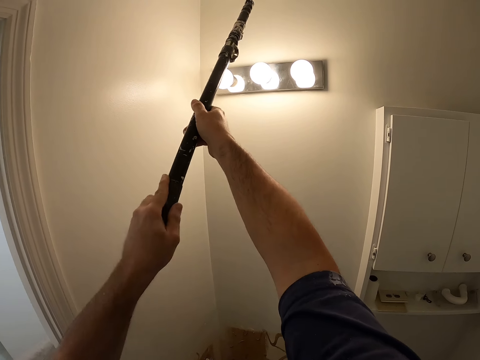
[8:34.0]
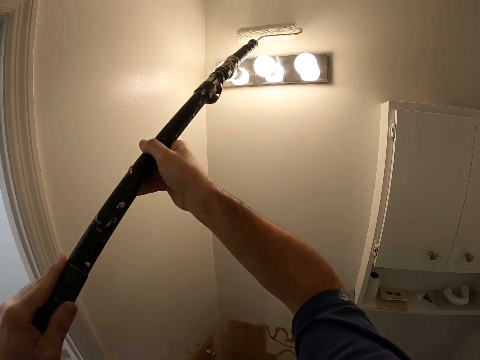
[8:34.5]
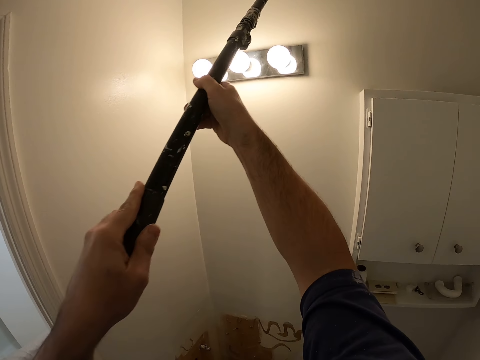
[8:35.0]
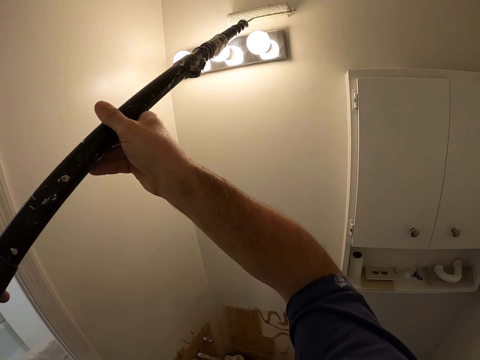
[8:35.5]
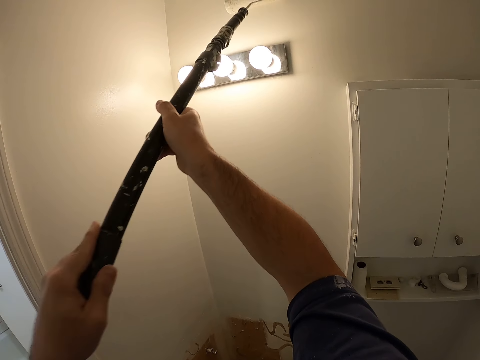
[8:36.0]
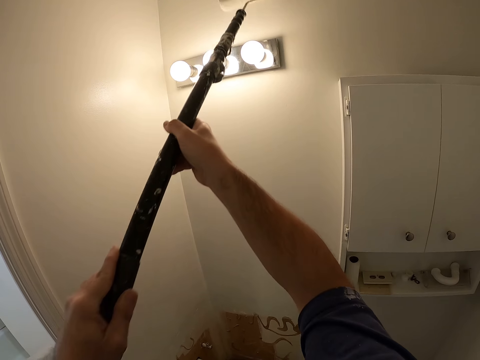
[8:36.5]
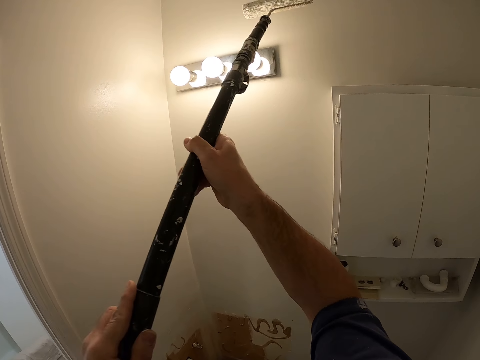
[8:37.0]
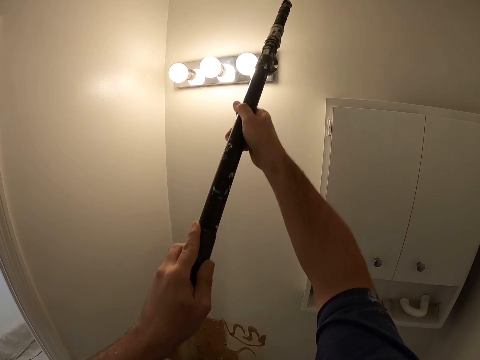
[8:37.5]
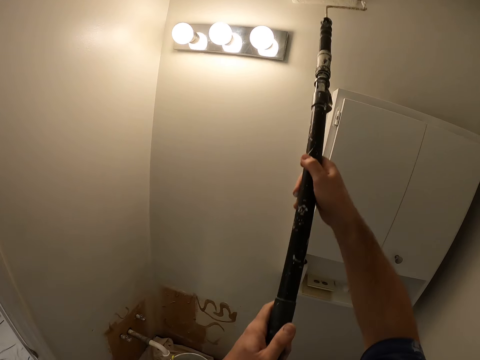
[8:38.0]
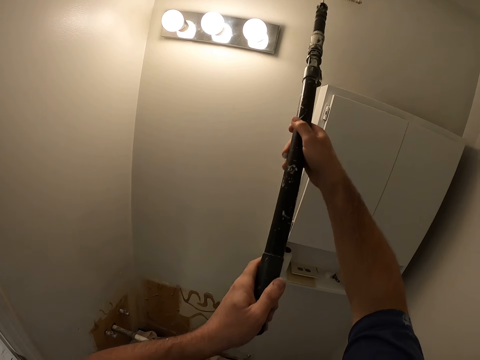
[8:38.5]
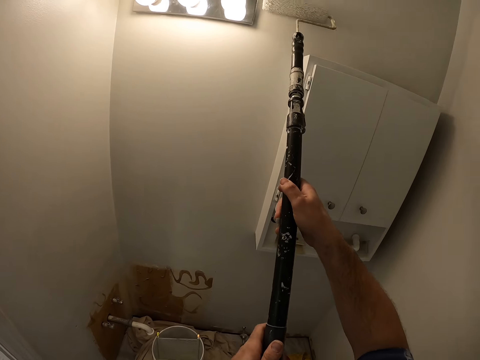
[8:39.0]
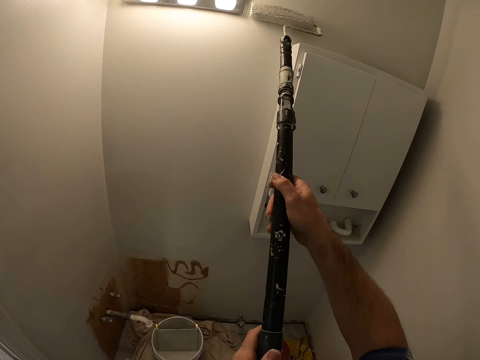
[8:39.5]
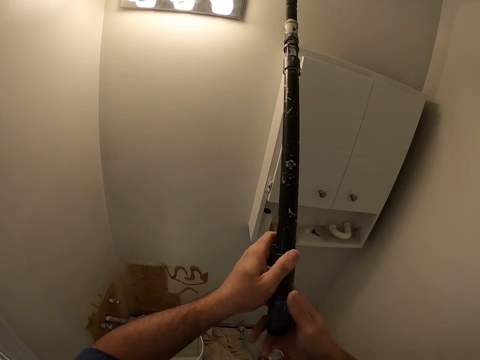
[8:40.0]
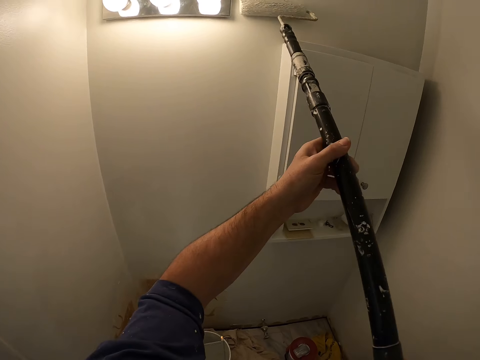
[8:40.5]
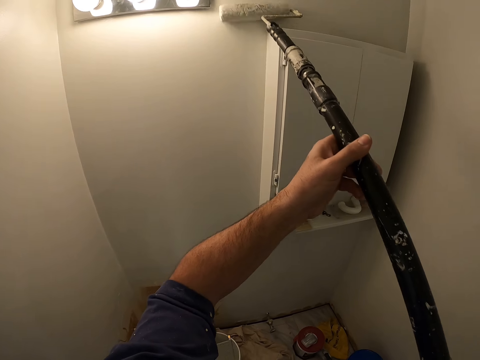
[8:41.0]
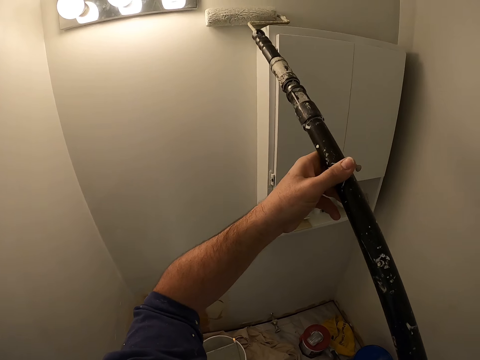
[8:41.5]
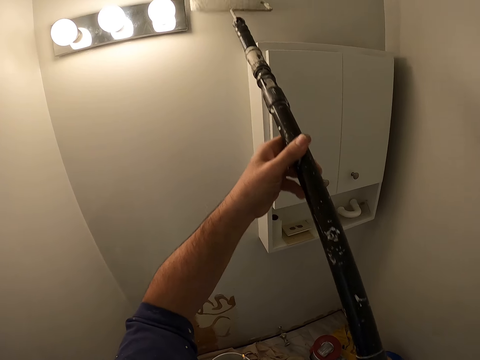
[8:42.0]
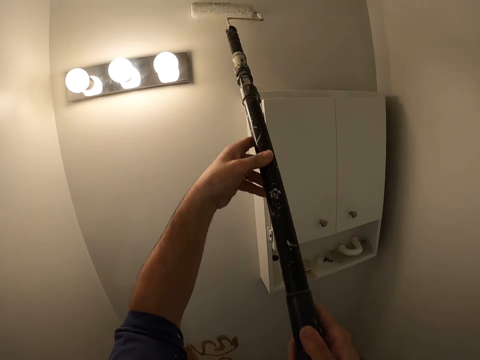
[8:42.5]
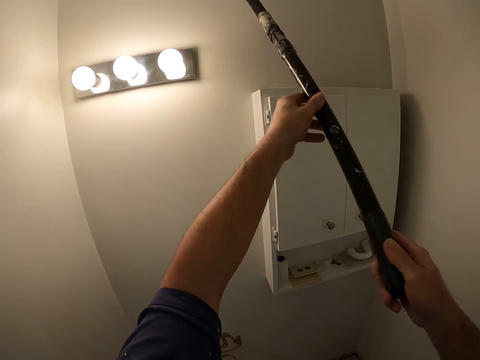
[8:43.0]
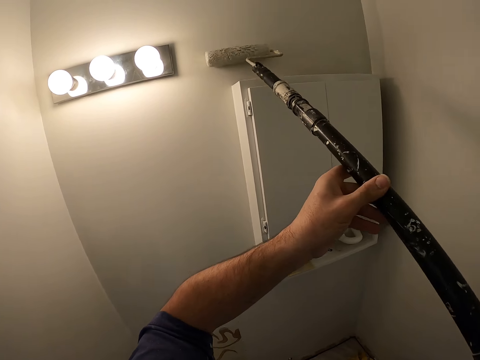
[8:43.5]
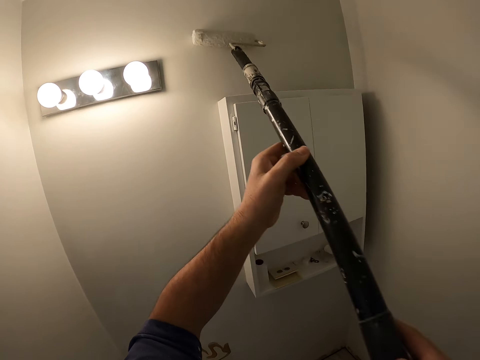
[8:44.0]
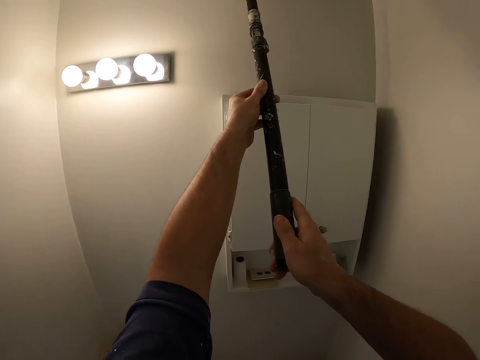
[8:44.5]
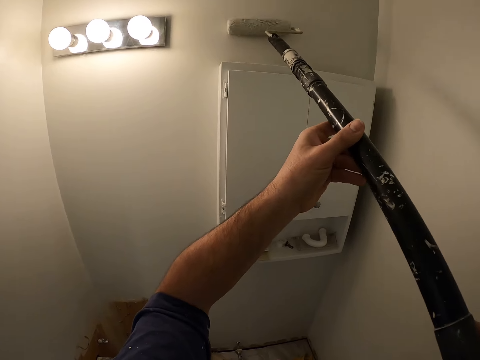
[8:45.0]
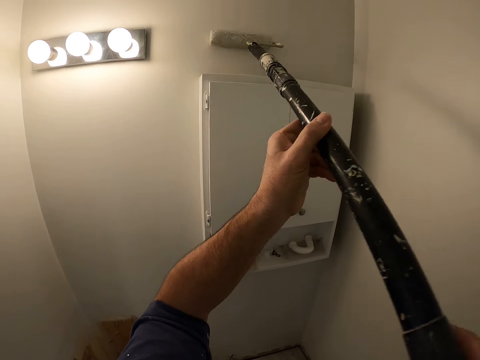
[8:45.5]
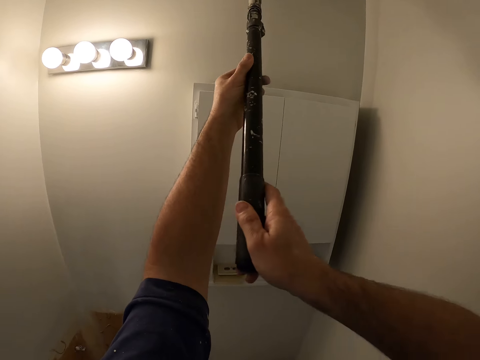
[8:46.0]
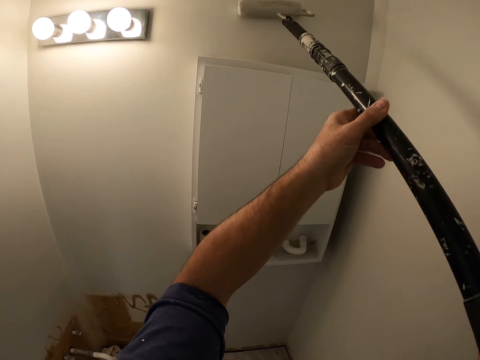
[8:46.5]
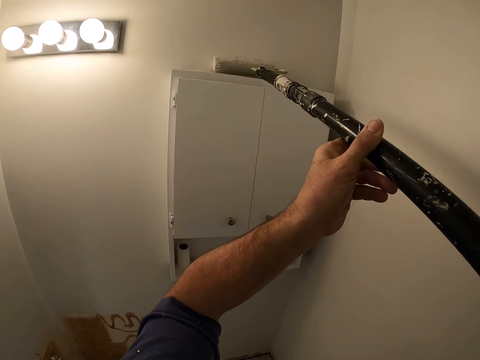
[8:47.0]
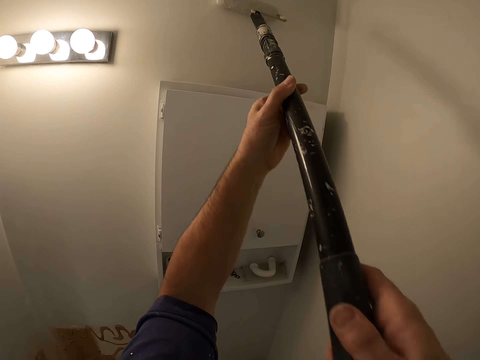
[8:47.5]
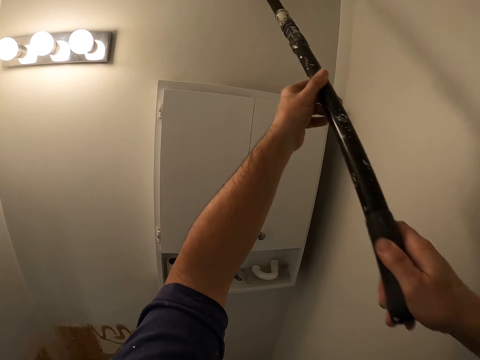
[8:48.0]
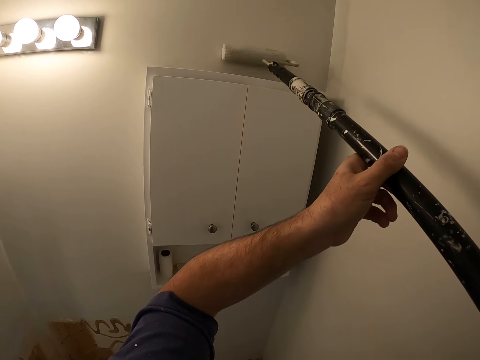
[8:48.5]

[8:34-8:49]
The camera wearer interchanges the position of the hands on the painting roller. They paint the wall using the paint roller.

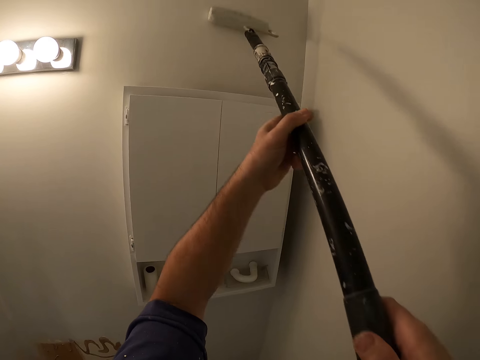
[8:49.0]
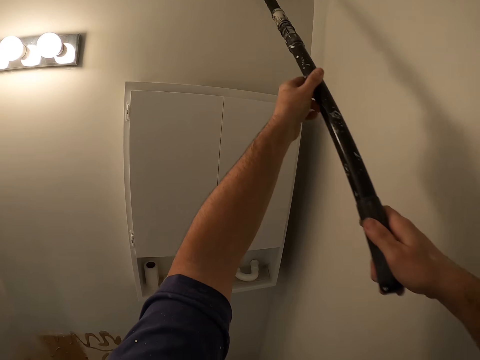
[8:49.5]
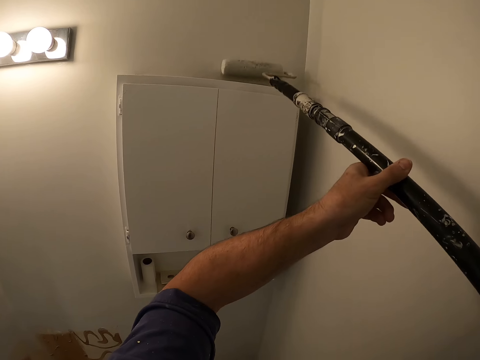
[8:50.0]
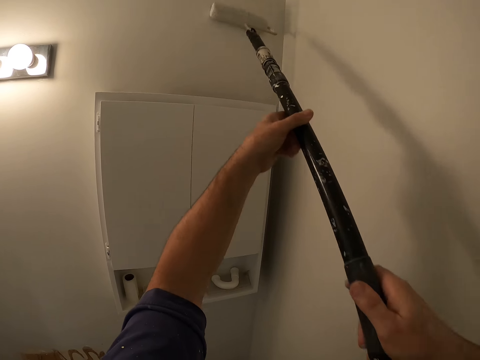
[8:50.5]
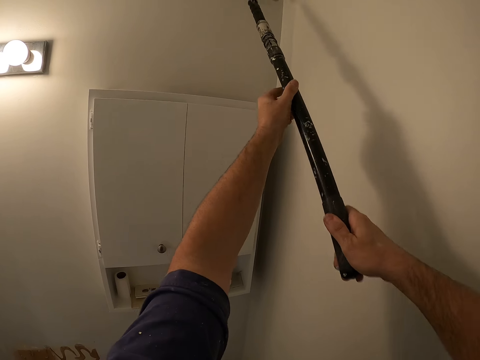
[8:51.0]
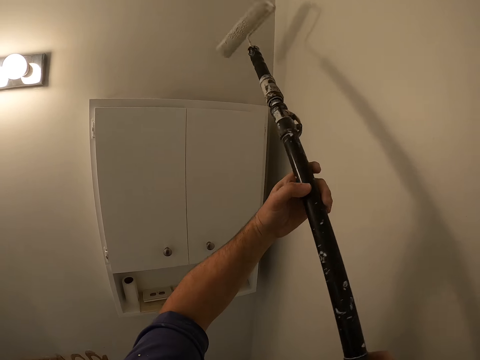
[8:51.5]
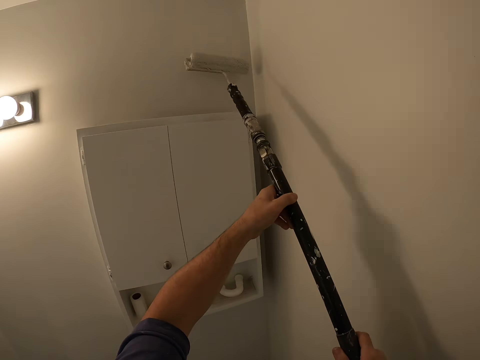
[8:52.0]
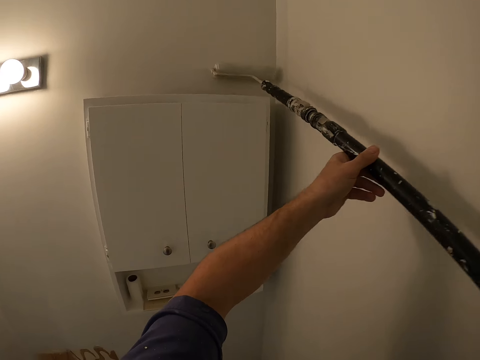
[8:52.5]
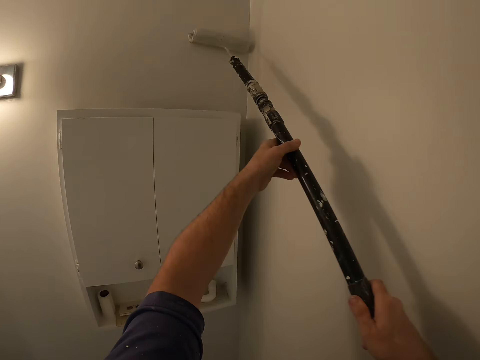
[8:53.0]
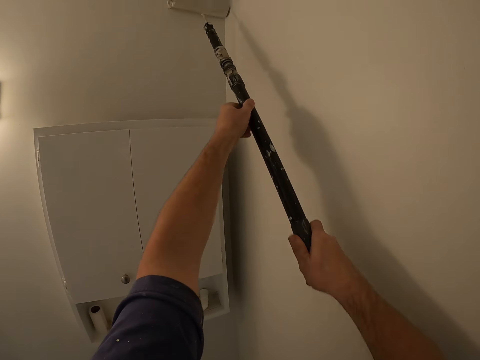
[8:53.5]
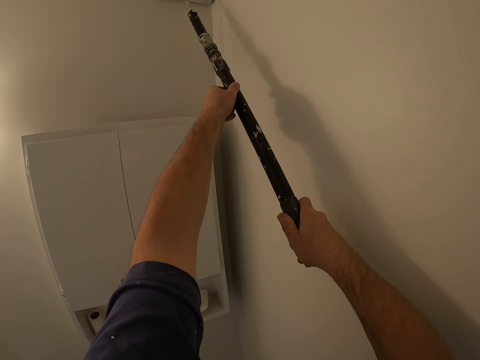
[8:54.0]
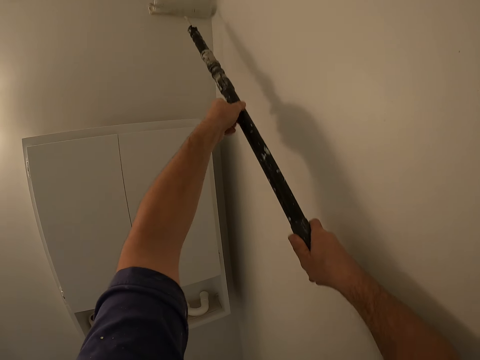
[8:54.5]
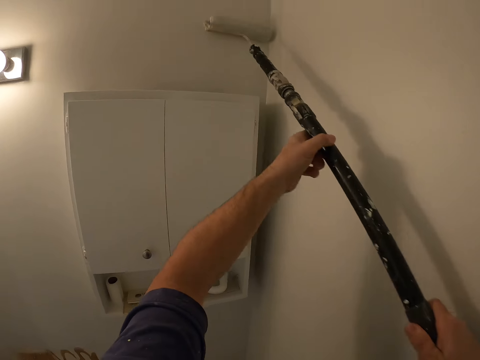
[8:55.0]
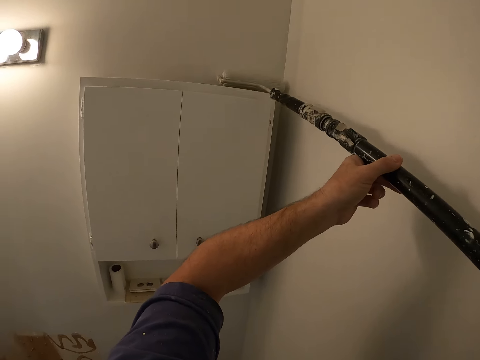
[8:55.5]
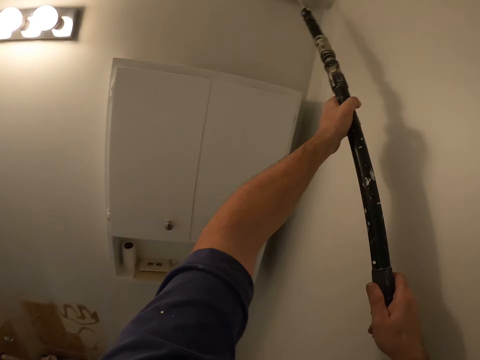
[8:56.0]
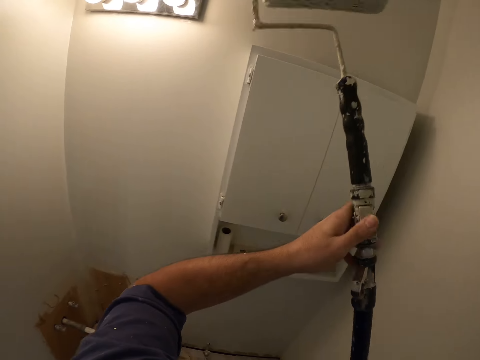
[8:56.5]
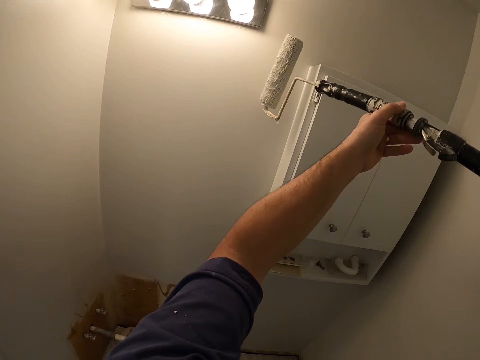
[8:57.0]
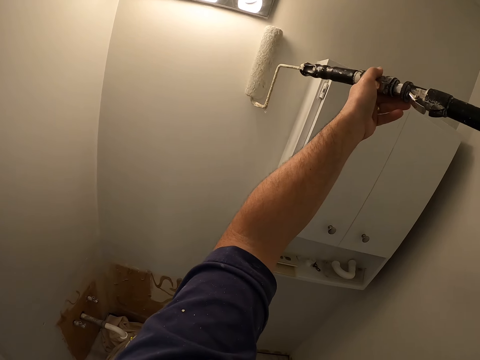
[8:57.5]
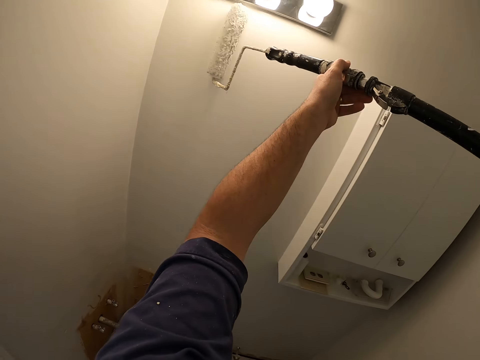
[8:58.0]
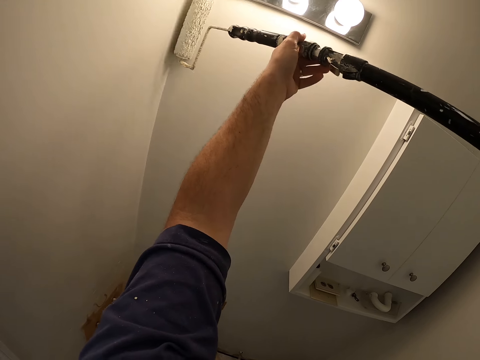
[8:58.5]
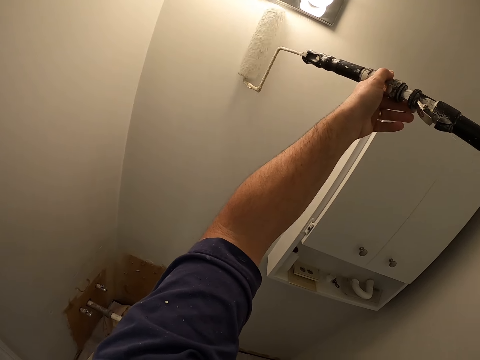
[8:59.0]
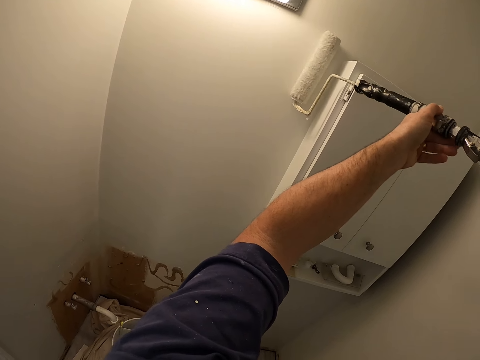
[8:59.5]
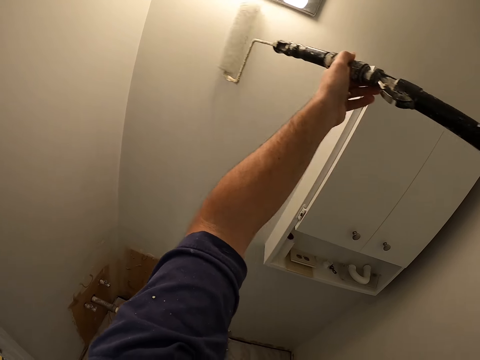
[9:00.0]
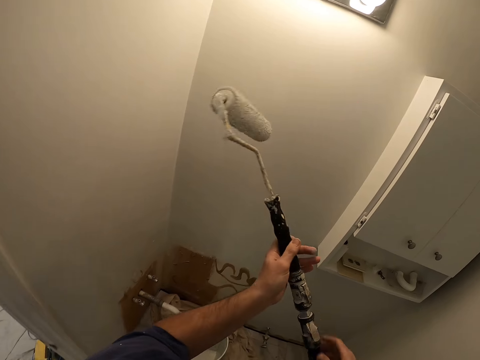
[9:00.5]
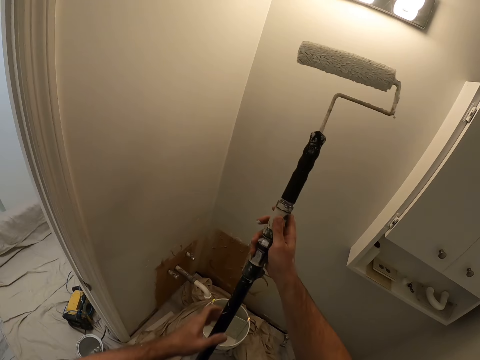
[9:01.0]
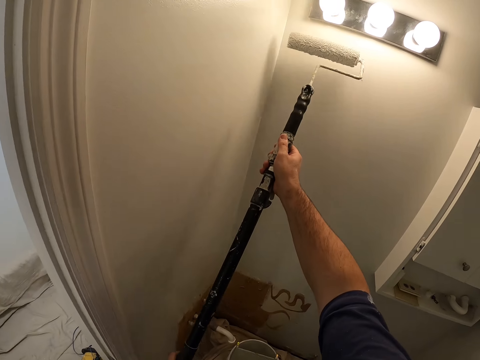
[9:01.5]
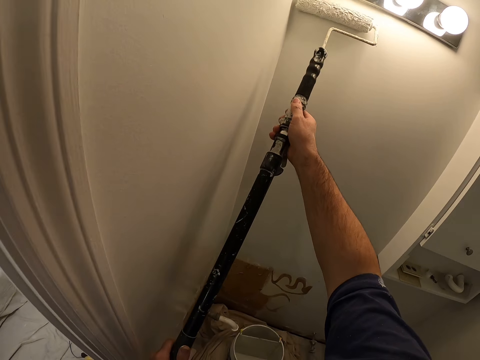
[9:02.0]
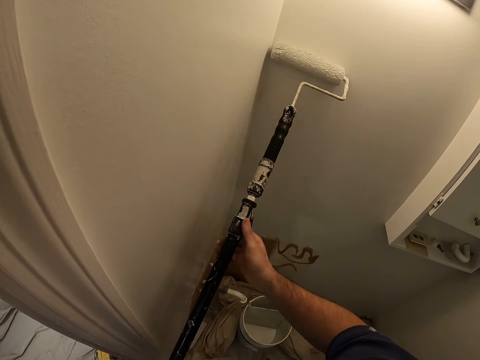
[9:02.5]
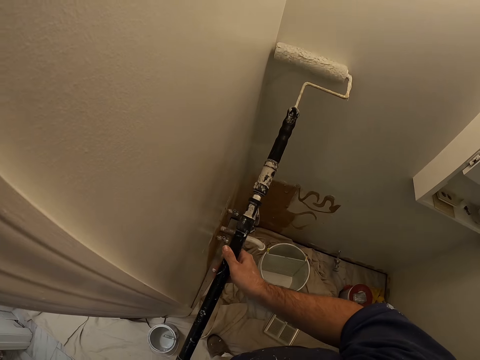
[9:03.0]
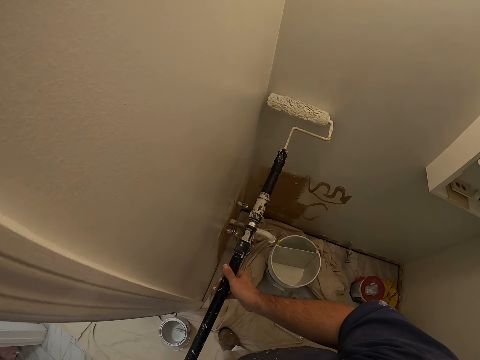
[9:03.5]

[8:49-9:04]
The camera wearer rotates the paint roller. They paint the wall using the paint roller. They turn the paint roller to the left side of the wall. They paint the wall using the paint roller. They rotate the paint roller. They paint the wall using the paint roller.
